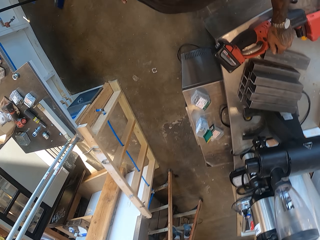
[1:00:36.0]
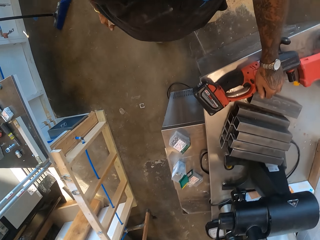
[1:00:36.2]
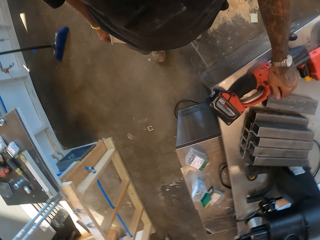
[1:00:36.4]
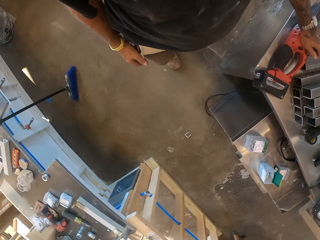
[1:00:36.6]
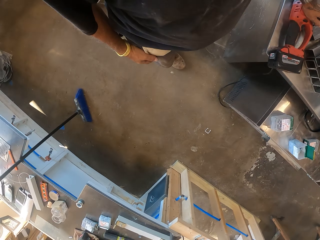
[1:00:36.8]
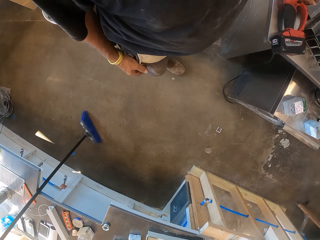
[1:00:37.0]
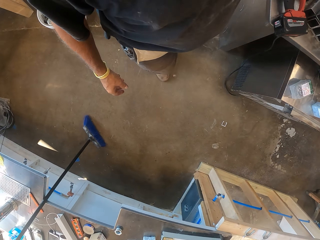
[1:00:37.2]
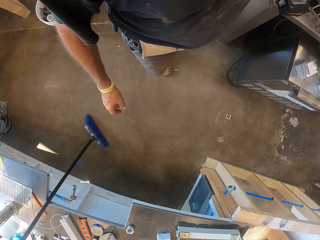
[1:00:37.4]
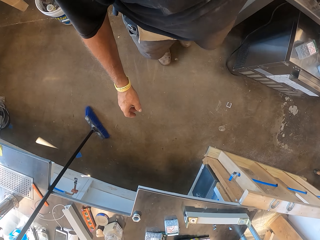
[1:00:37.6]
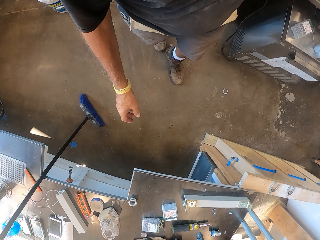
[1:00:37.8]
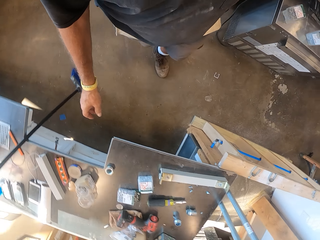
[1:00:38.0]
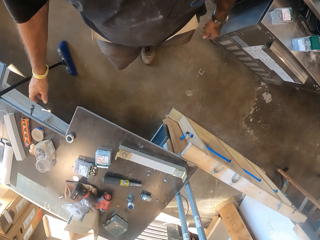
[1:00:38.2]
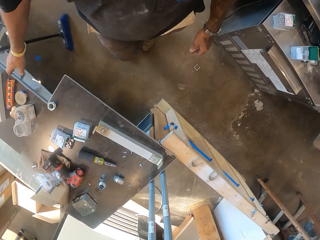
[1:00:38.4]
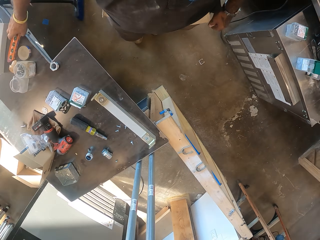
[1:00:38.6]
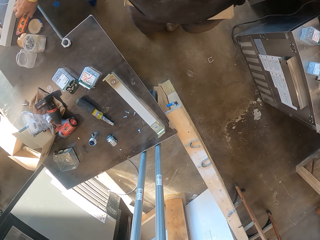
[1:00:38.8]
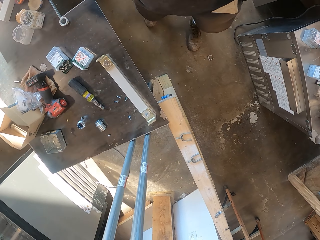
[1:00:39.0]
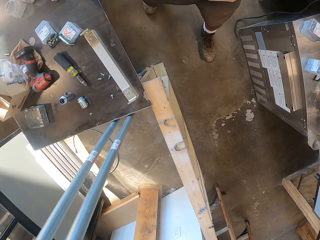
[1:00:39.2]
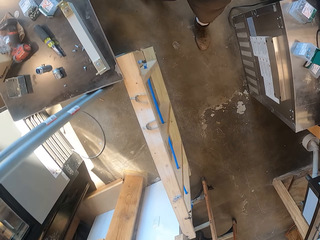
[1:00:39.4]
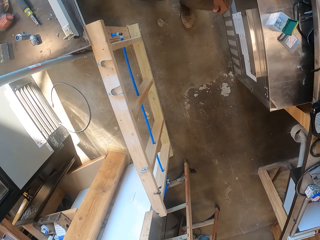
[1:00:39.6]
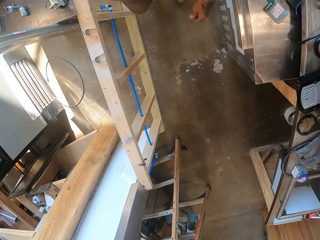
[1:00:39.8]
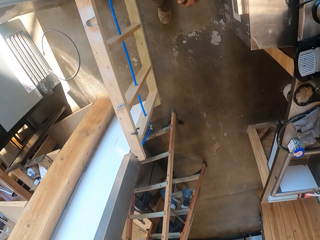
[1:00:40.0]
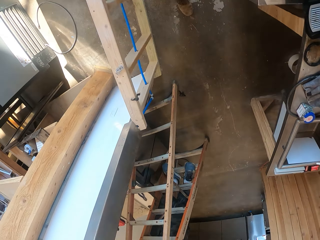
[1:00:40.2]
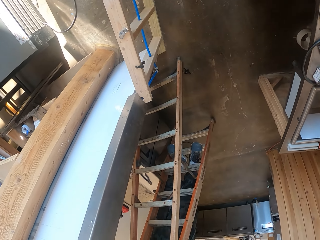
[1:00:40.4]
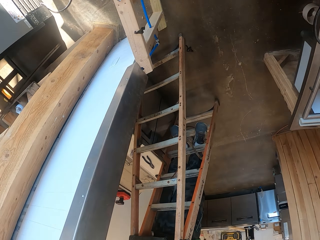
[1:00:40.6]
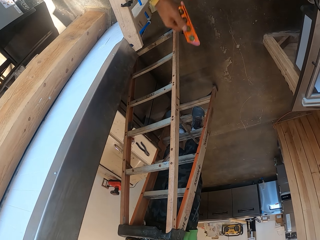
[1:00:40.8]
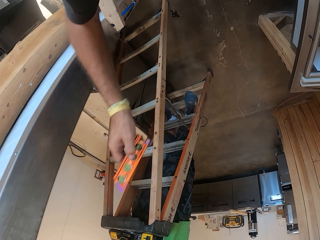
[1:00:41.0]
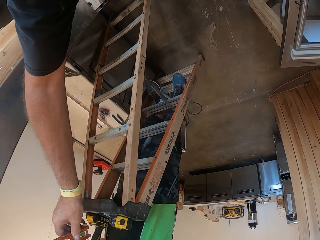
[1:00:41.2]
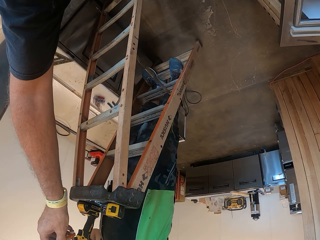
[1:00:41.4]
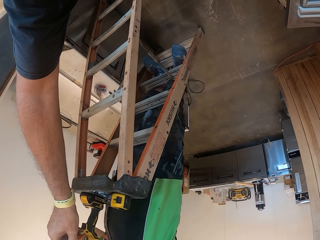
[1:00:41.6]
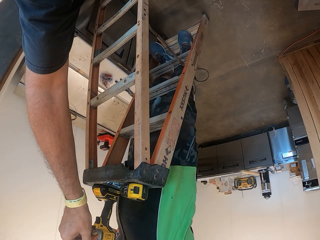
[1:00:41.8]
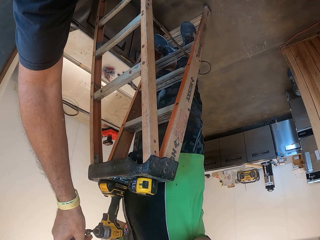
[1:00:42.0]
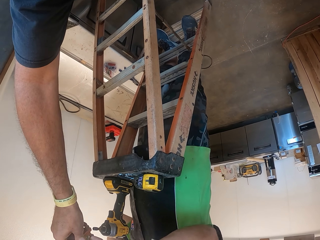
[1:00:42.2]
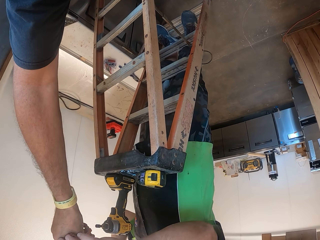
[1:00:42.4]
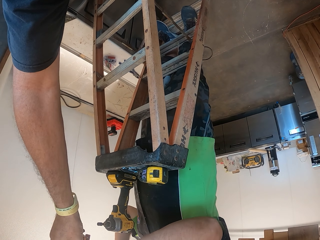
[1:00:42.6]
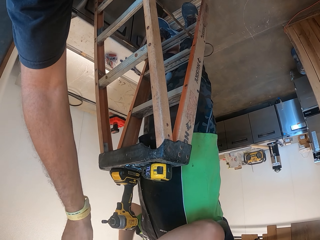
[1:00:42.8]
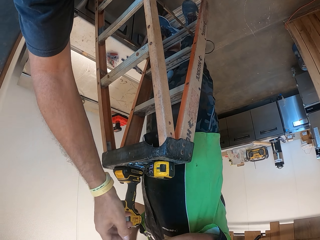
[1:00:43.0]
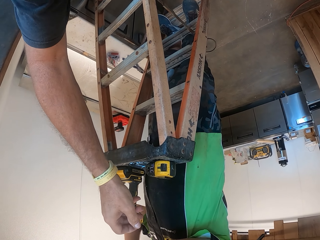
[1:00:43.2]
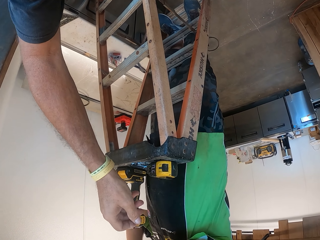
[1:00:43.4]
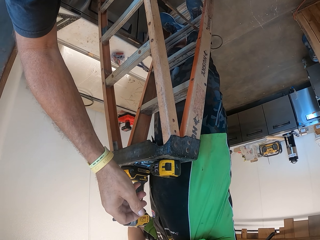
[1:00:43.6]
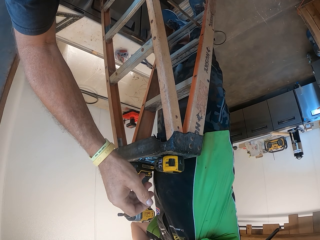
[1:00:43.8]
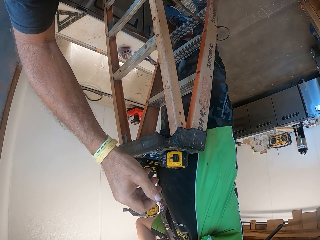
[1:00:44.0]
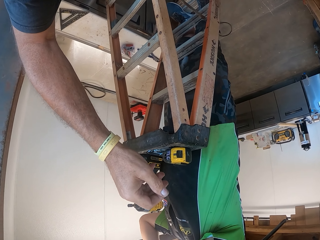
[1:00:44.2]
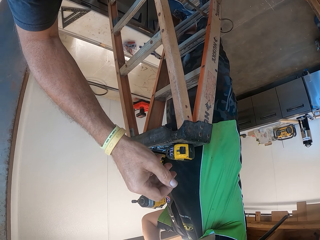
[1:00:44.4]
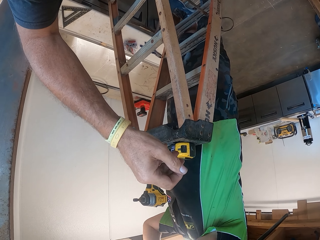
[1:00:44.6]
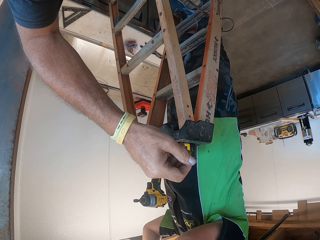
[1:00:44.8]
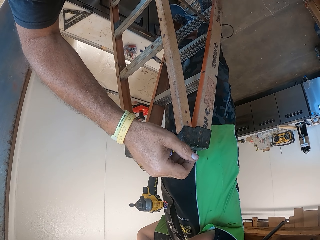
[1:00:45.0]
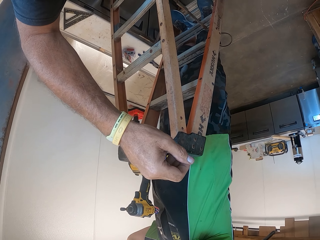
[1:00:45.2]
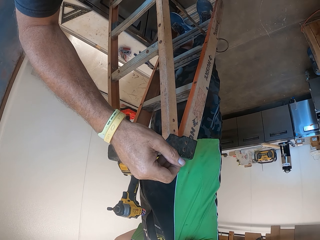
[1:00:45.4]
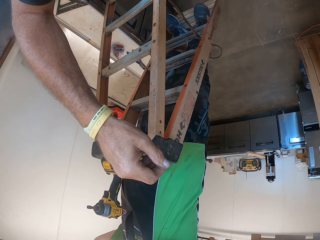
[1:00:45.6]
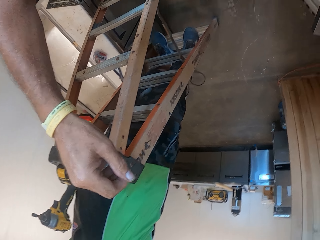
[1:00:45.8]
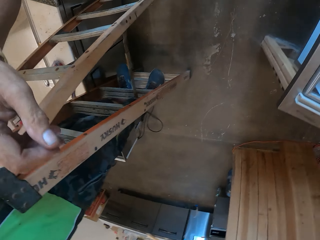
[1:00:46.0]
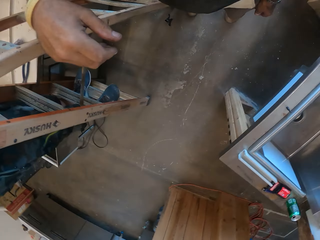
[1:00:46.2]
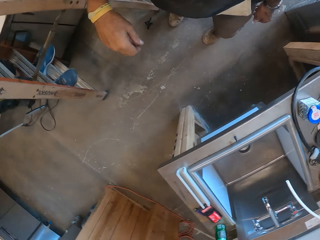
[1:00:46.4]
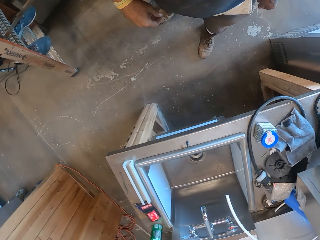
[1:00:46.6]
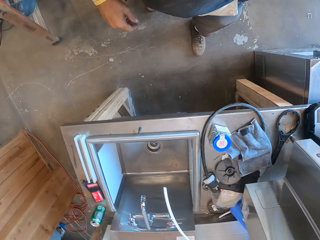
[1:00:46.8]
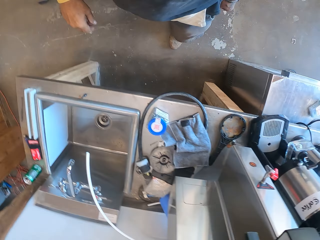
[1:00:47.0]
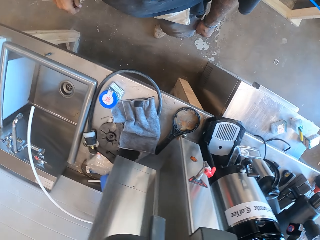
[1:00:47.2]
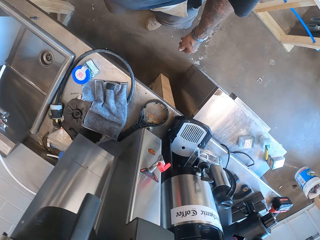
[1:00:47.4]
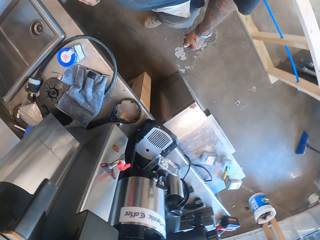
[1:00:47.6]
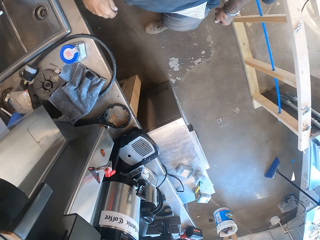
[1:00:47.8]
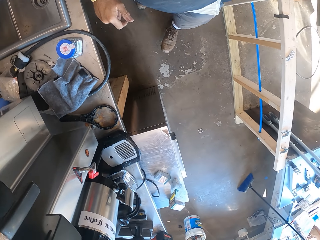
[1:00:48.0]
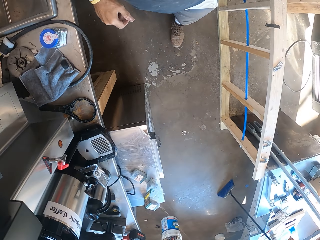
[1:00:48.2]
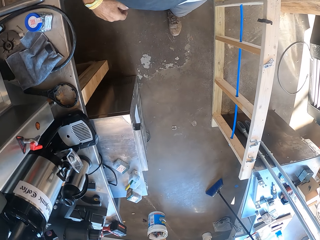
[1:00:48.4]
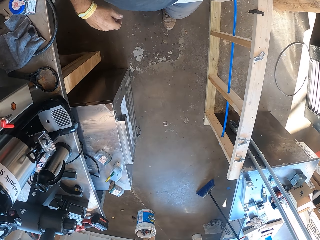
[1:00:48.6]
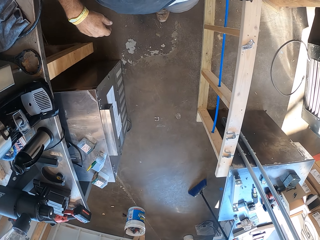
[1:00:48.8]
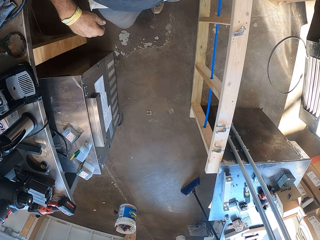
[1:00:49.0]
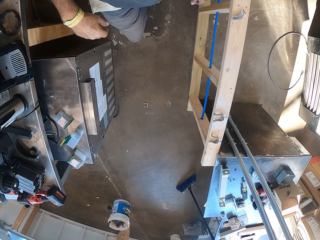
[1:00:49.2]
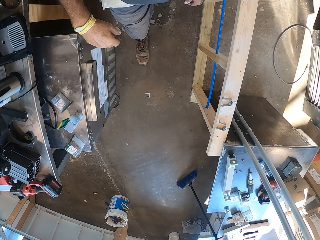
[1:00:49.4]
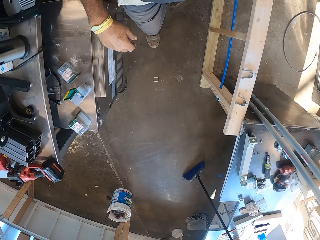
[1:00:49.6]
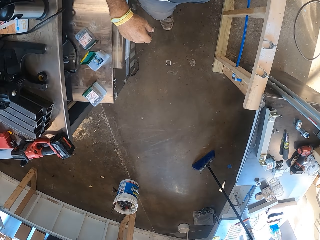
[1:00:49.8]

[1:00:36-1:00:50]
The camera wearer looks around. They pick up a bubble level. They give a man the bubble level. The man takes something. The camera wearer turns around. They walk in the room.

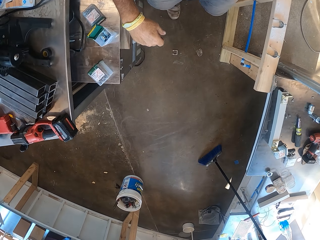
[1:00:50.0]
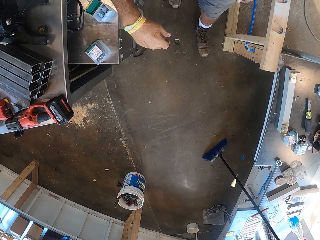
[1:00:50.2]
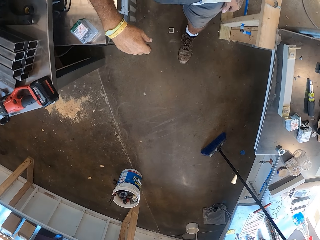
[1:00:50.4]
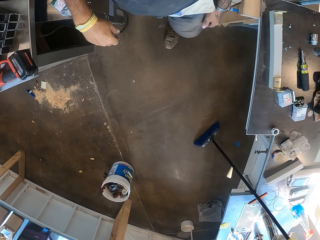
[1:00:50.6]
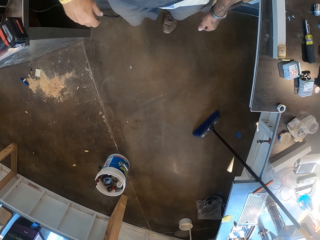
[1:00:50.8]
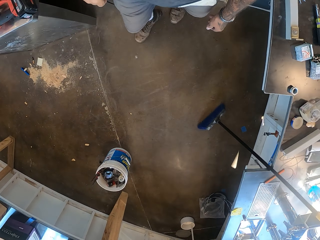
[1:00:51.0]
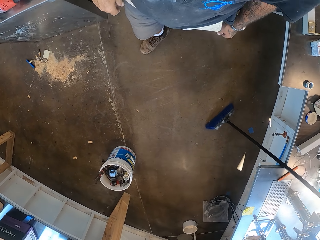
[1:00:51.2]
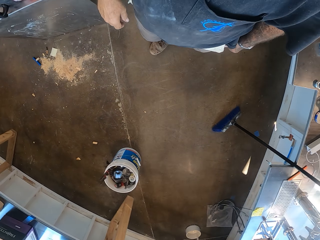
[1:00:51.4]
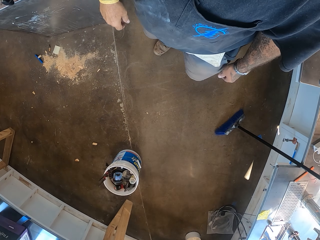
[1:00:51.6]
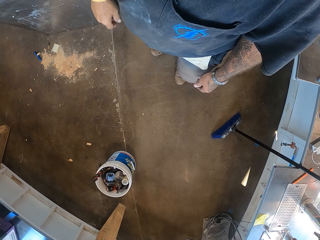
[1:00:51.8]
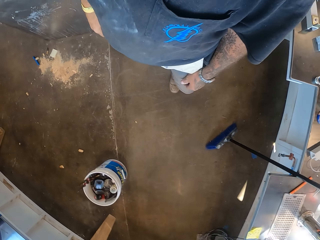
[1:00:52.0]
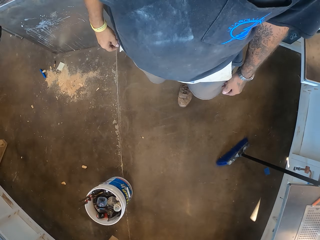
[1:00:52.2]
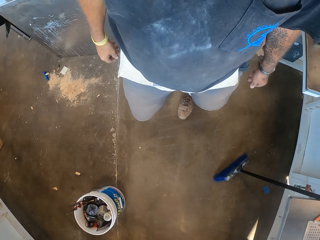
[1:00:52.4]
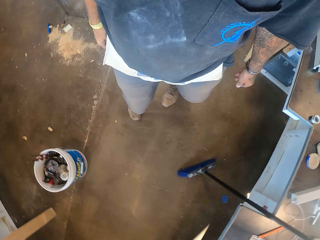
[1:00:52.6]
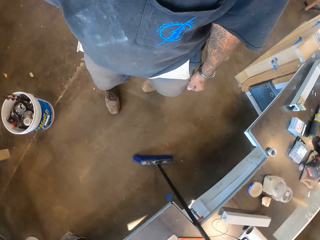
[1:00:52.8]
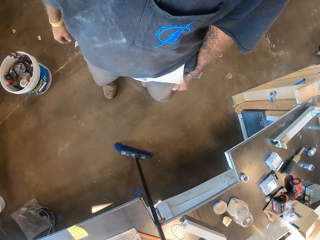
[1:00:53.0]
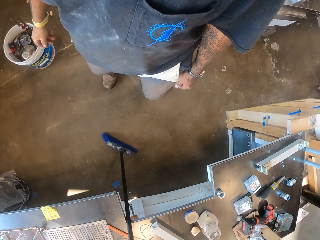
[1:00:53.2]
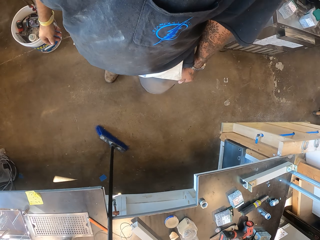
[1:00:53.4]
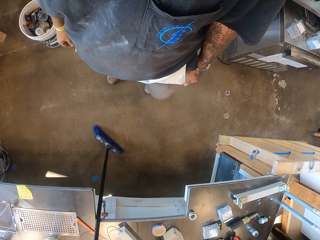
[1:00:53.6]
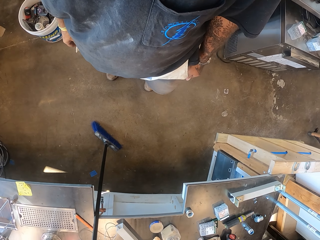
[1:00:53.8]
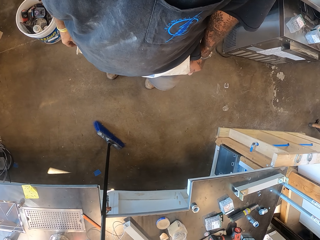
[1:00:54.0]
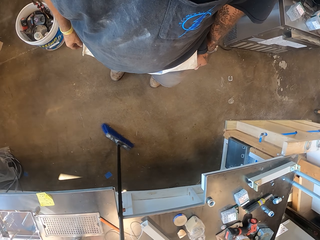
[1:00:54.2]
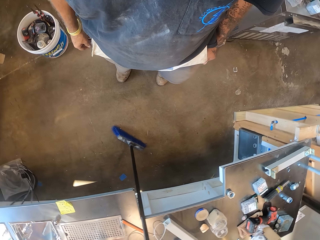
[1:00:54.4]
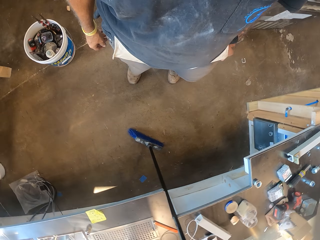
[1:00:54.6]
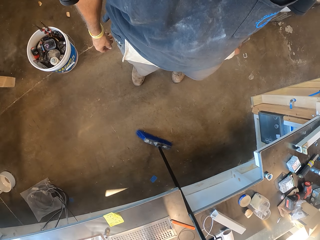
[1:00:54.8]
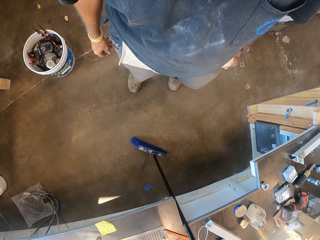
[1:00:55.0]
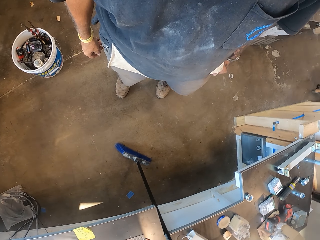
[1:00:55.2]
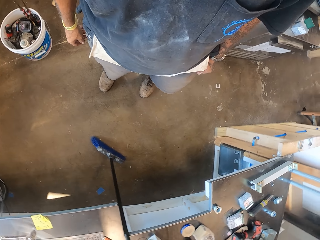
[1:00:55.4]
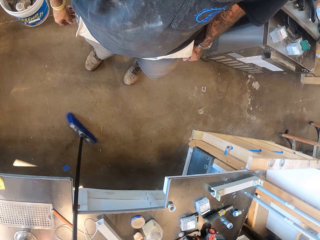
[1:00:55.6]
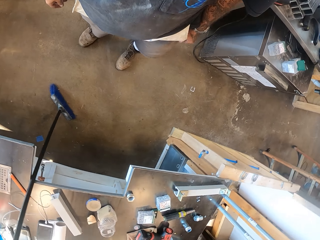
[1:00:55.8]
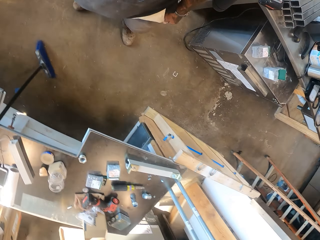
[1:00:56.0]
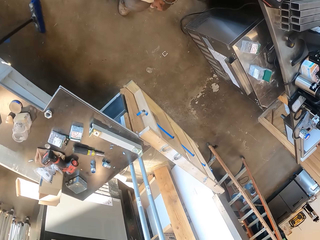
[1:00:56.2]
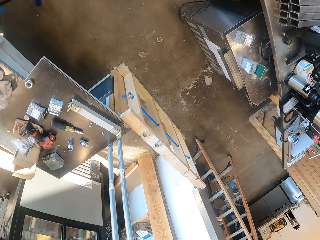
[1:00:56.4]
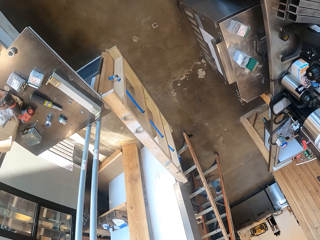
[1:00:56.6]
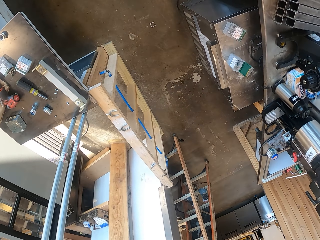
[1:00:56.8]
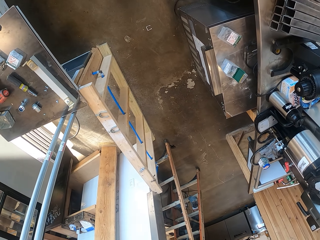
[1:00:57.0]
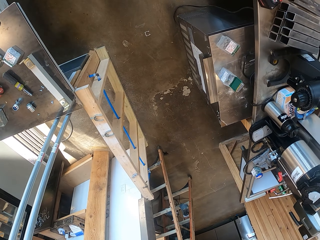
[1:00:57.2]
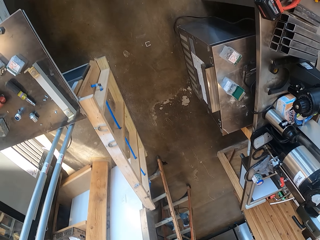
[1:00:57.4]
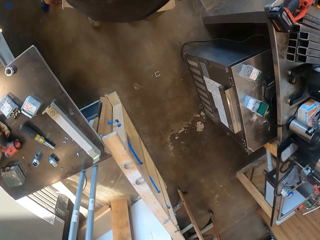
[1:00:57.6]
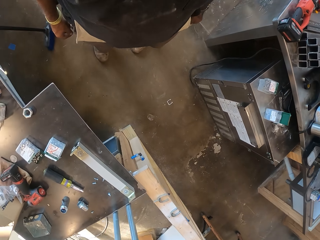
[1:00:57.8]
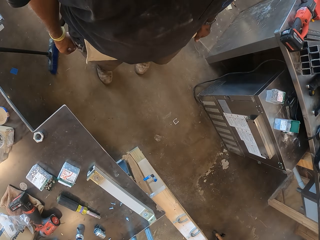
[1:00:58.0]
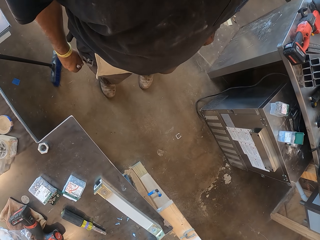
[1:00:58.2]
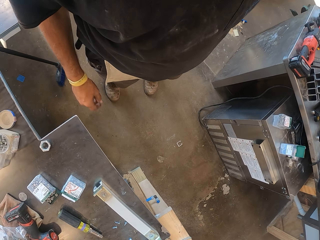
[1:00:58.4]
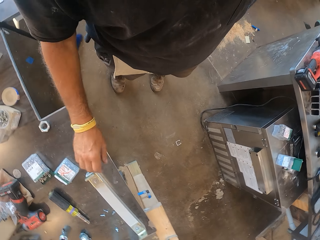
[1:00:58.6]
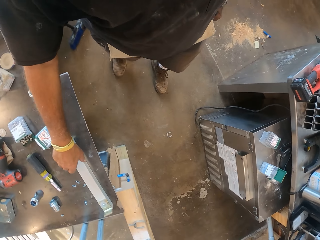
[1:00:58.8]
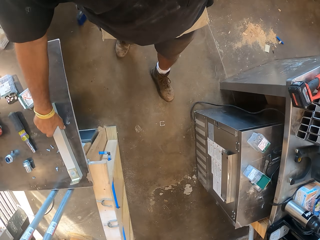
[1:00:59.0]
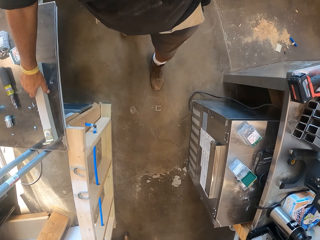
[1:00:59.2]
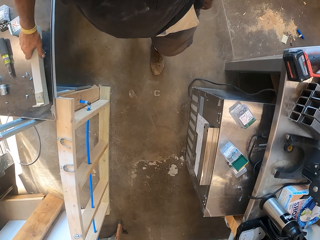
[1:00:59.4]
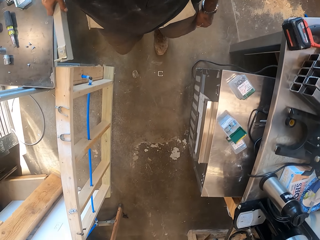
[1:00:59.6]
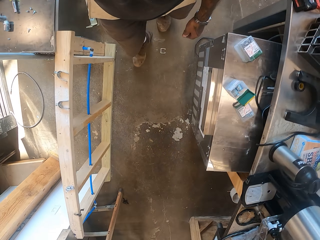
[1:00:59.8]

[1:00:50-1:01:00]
The camera wearer walks in the workshop. They look around. They pick up a plastic rail.
